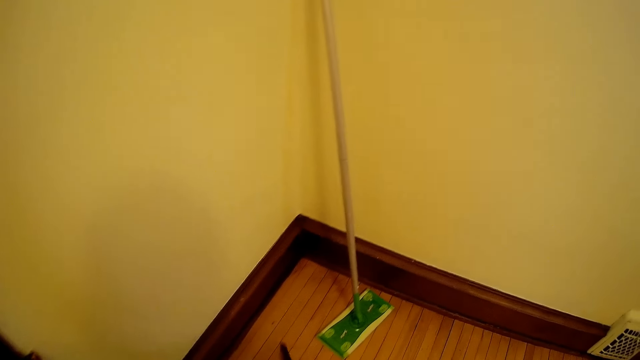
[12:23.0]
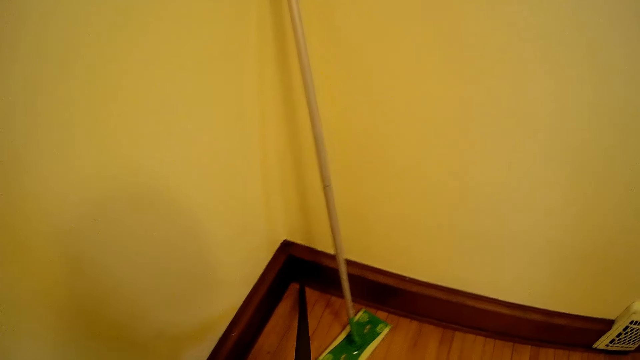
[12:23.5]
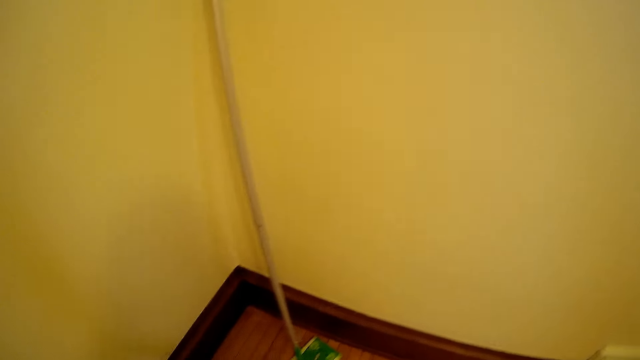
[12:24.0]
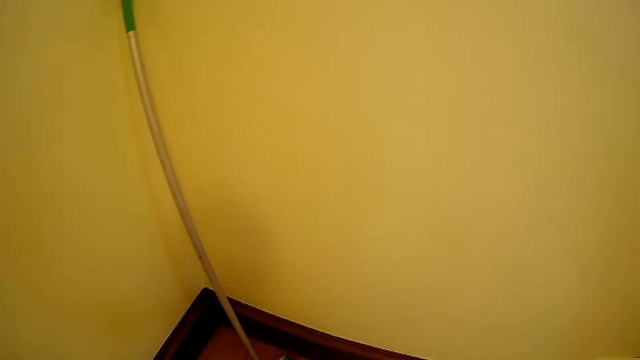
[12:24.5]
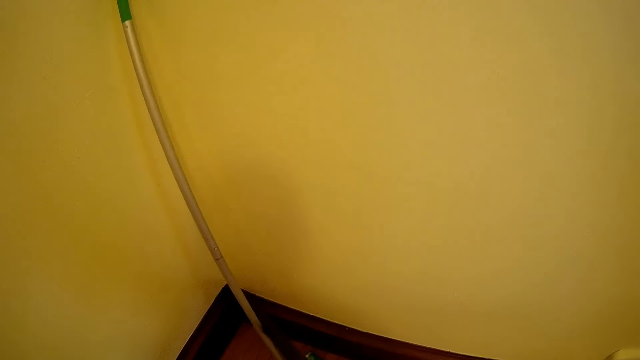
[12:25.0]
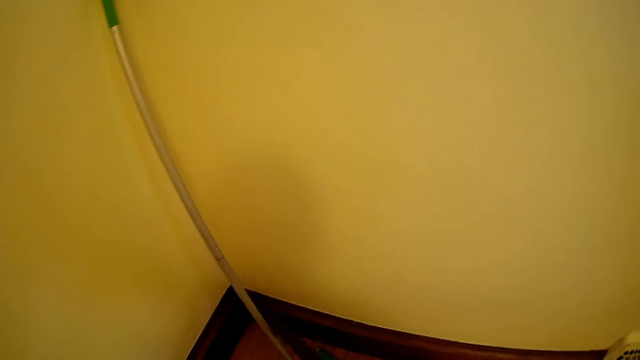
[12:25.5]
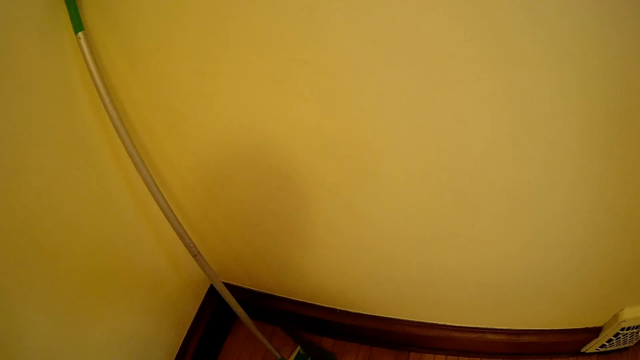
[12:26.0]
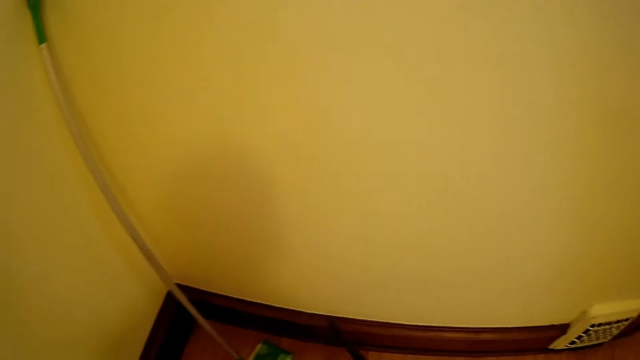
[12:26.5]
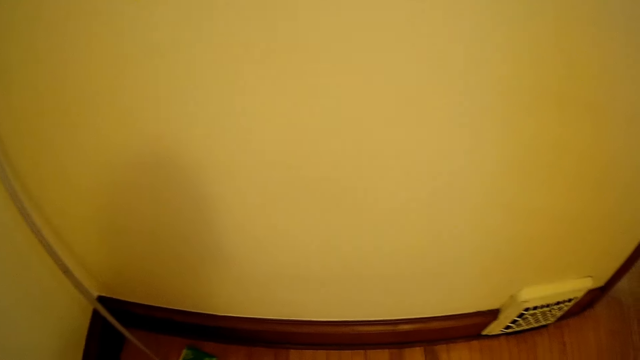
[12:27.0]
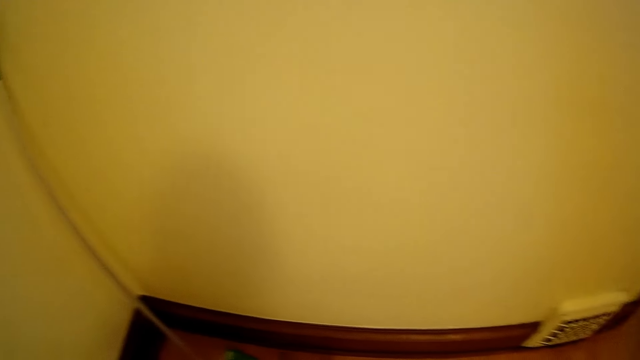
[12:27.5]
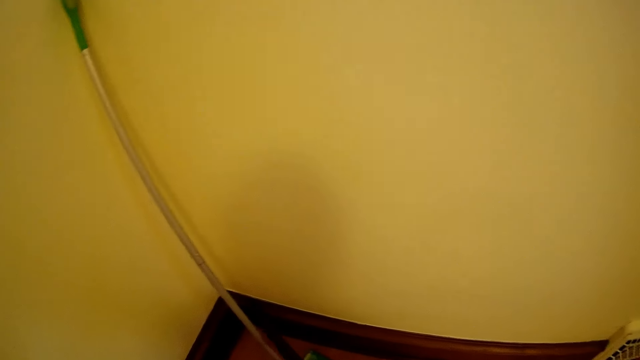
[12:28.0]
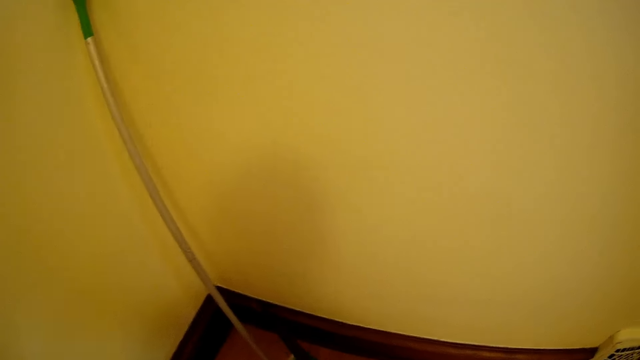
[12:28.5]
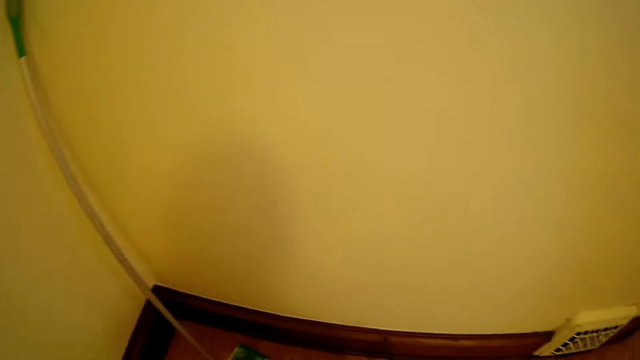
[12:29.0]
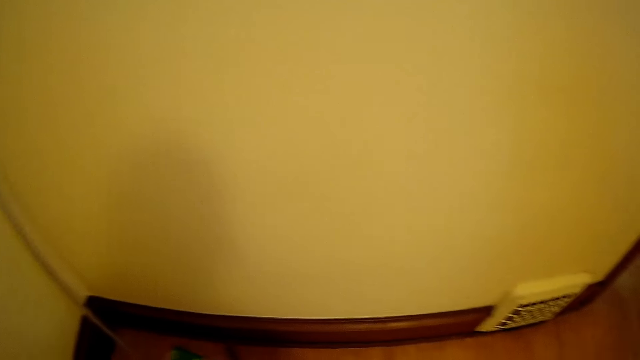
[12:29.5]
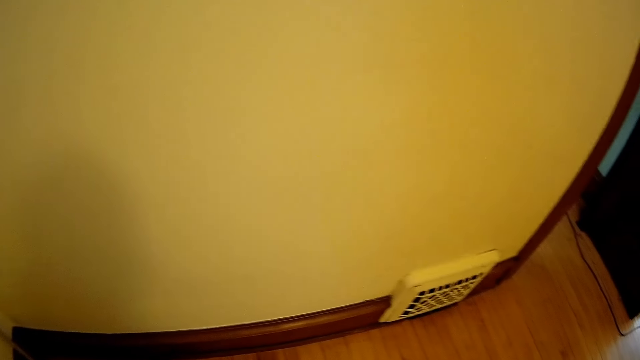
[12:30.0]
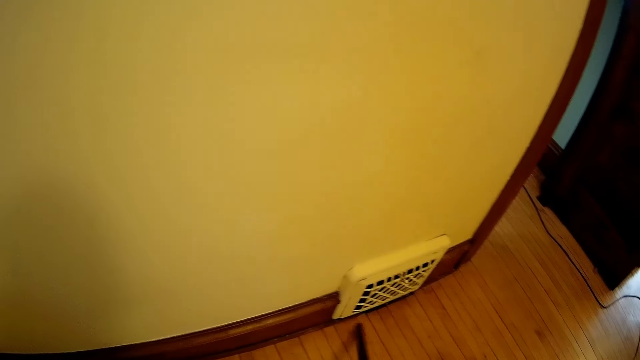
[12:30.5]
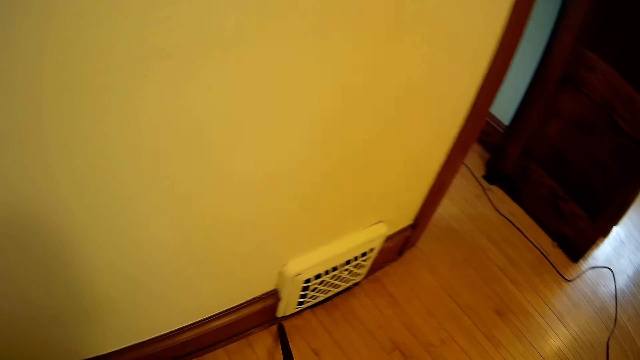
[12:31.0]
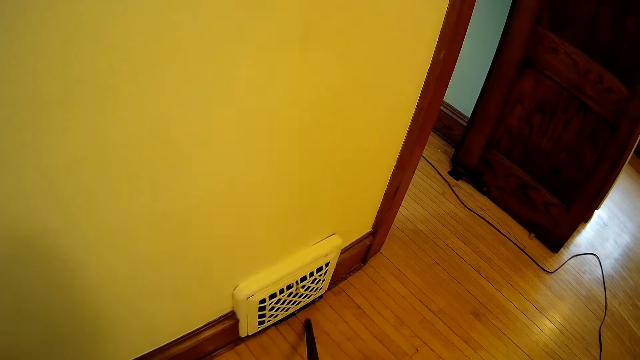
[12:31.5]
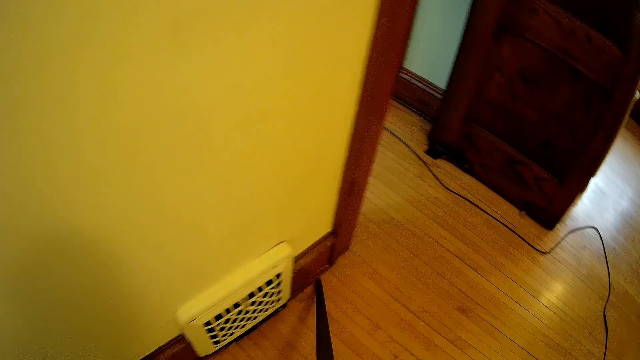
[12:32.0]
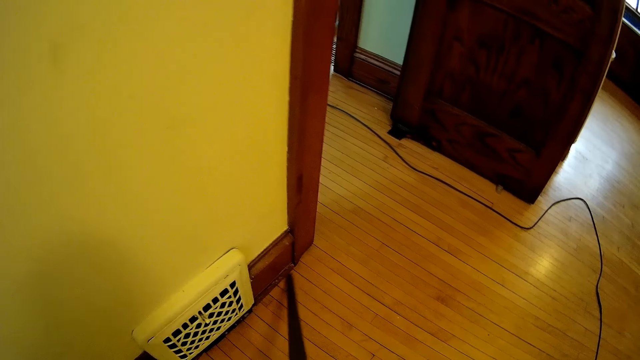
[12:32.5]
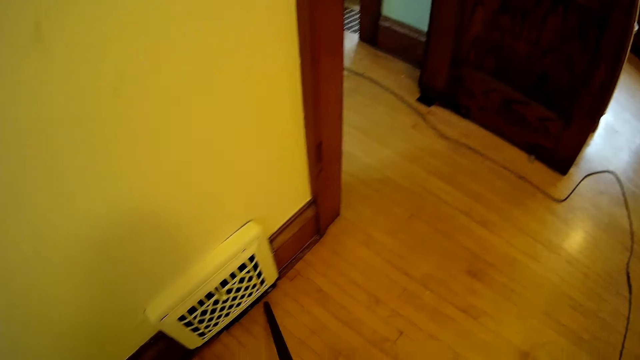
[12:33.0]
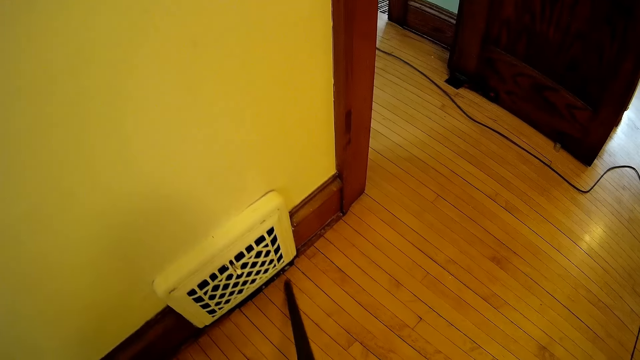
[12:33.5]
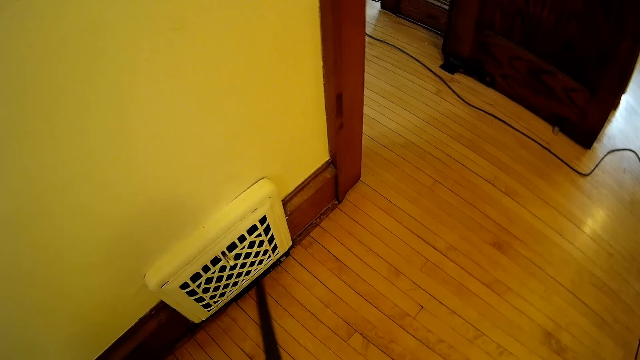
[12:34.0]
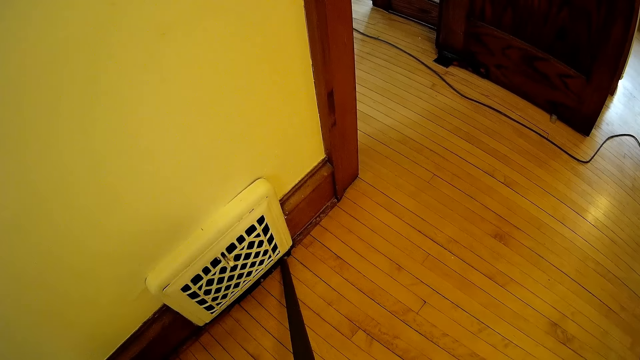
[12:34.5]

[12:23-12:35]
The camera wearer vacuums the floor. They vacuum the wall skirting. They vacuum the floor.

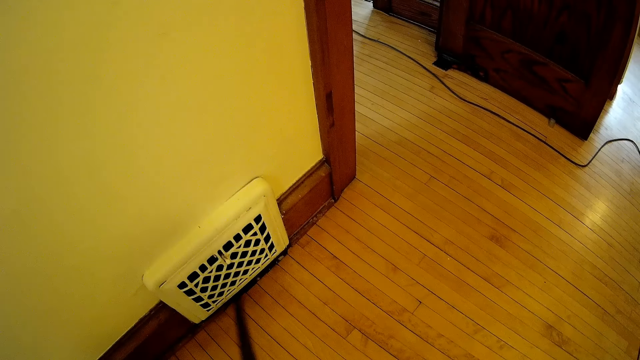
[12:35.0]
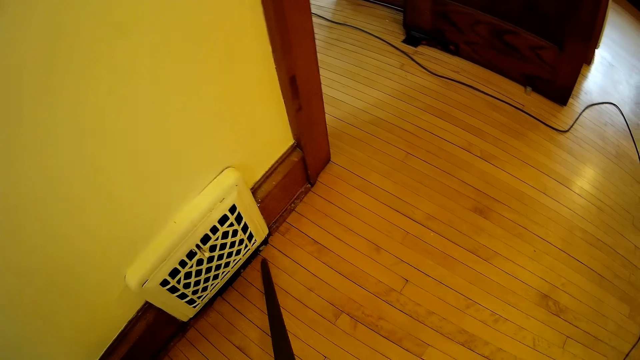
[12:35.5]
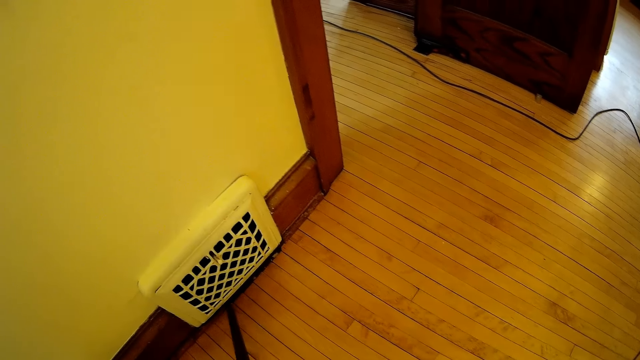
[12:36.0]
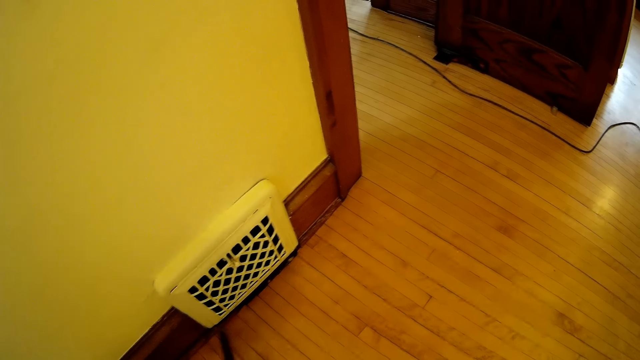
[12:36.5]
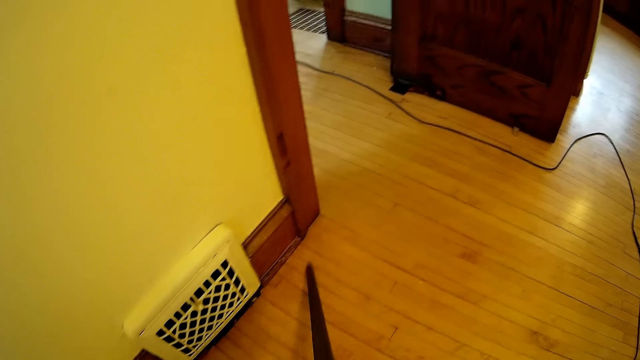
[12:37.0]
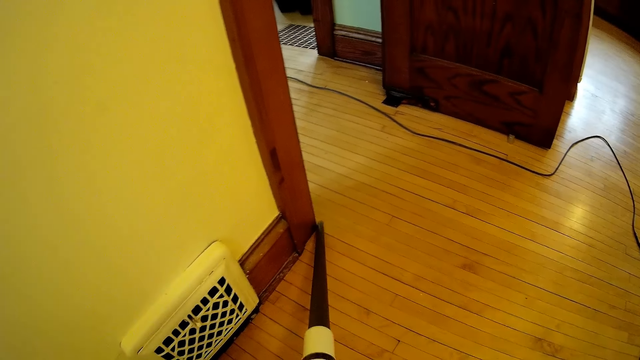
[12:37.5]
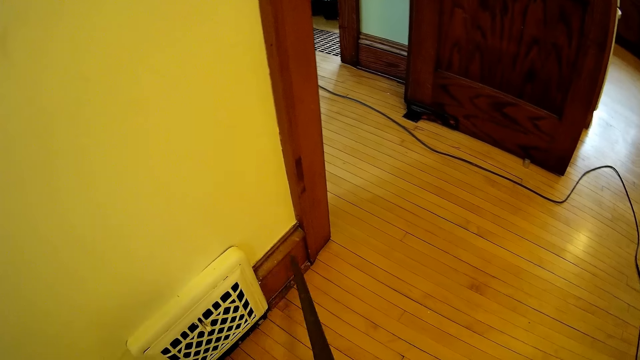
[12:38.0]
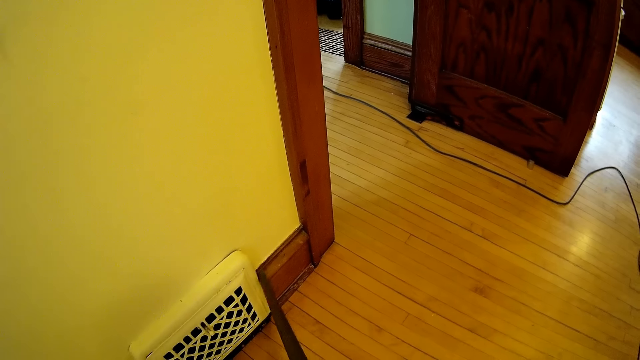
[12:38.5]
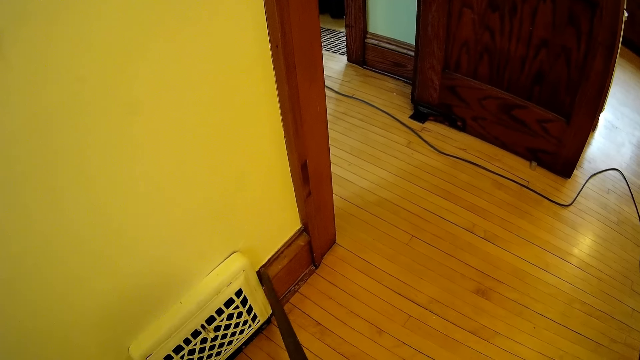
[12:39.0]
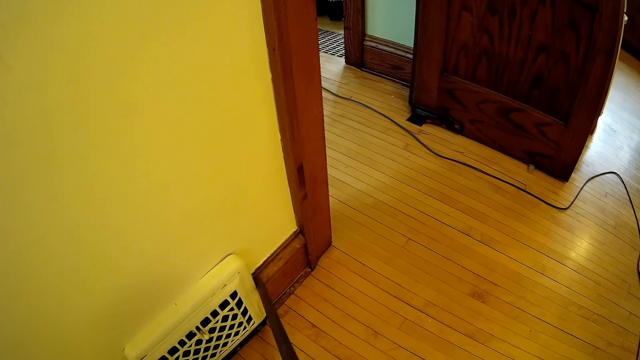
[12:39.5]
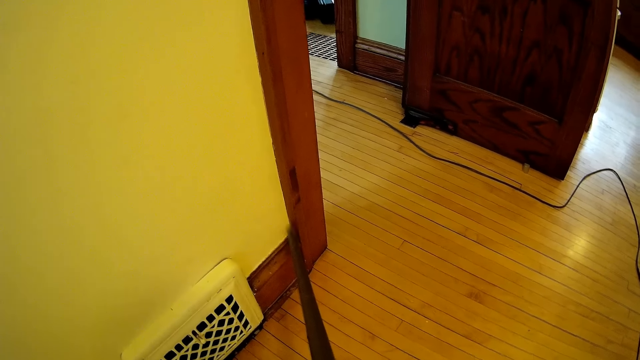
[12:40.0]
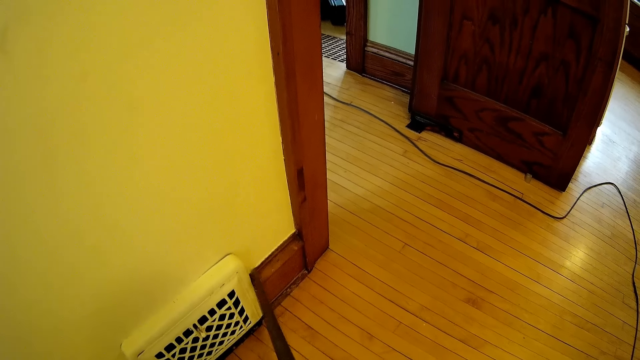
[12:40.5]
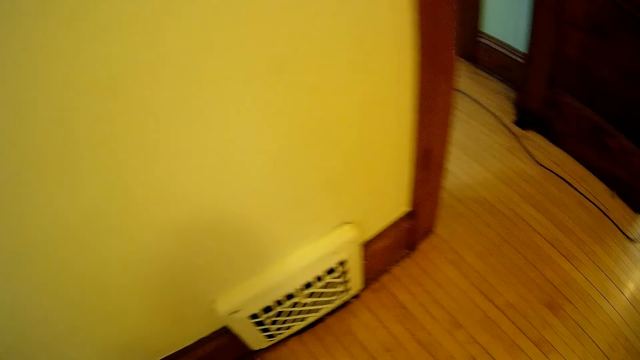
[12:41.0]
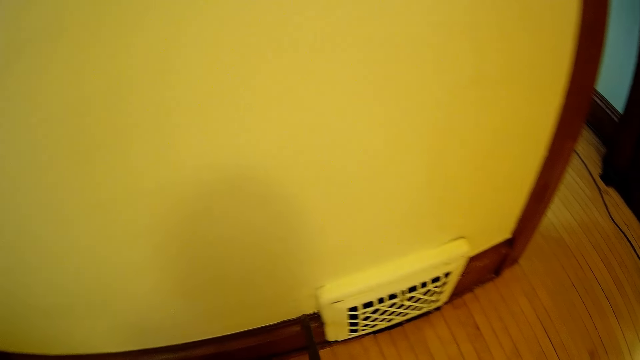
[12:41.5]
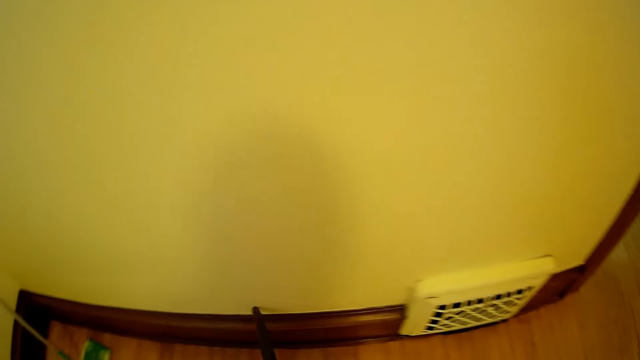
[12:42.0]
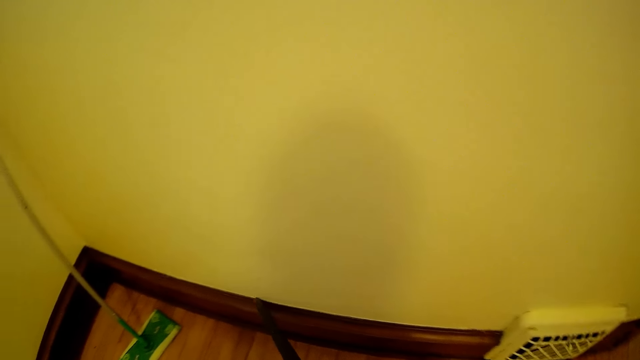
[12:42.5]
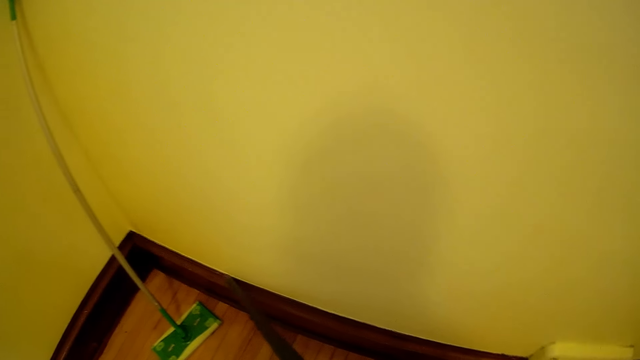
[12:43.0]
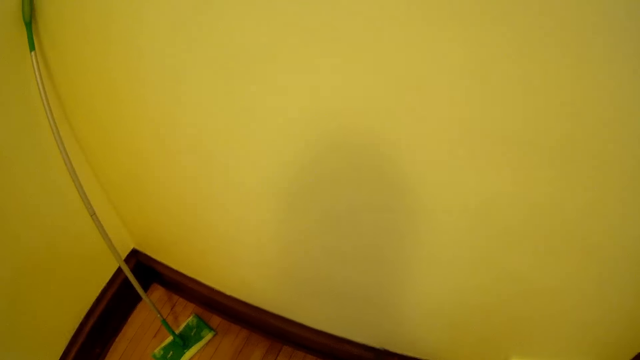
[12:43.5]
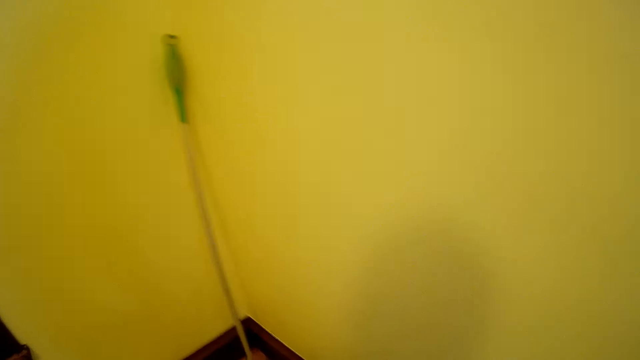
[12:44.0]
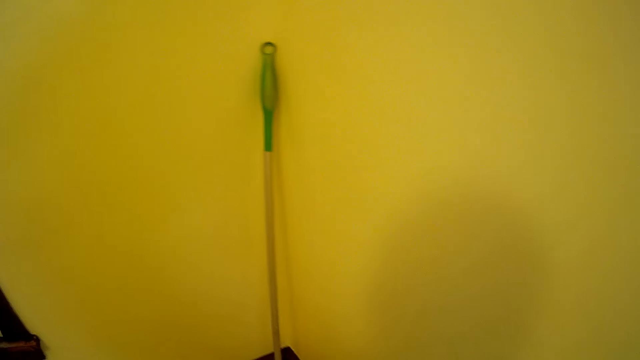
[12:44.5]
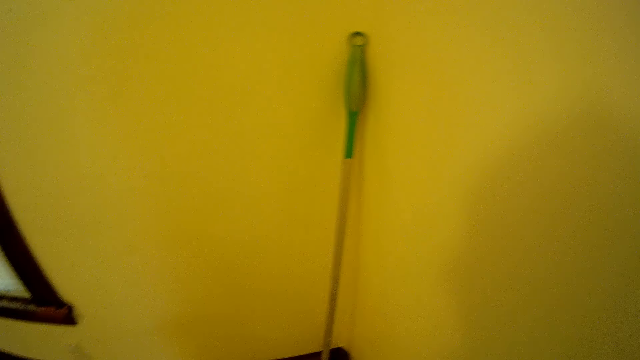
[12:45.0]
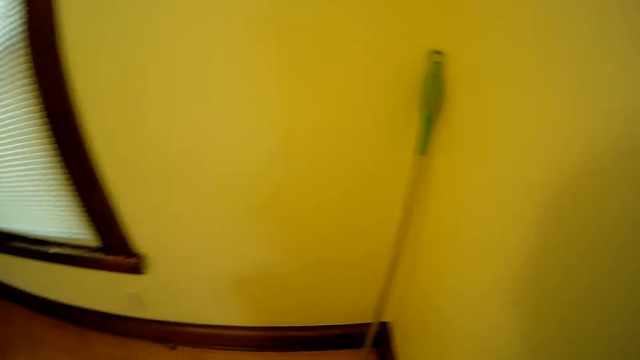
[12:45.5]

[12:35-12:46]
The camera wearer vacuums the wall skirting.
